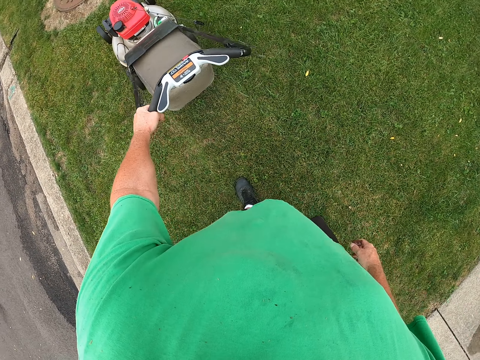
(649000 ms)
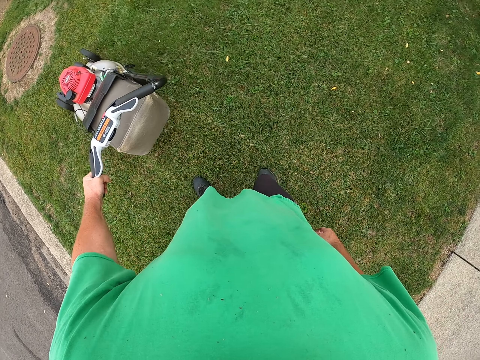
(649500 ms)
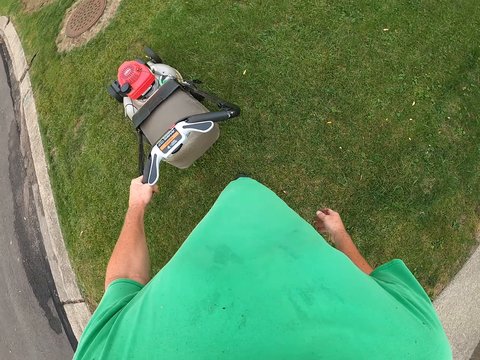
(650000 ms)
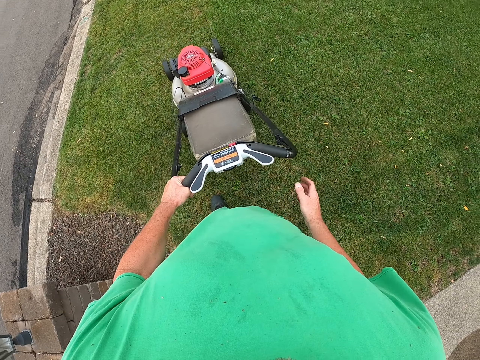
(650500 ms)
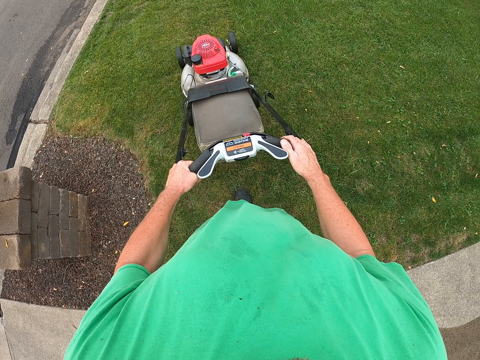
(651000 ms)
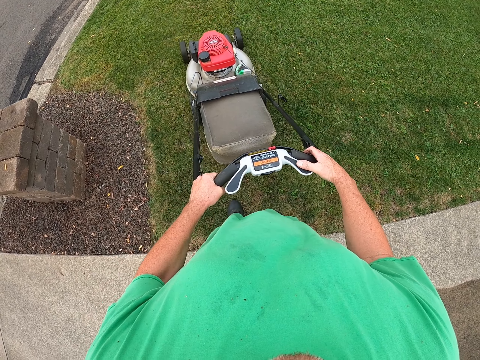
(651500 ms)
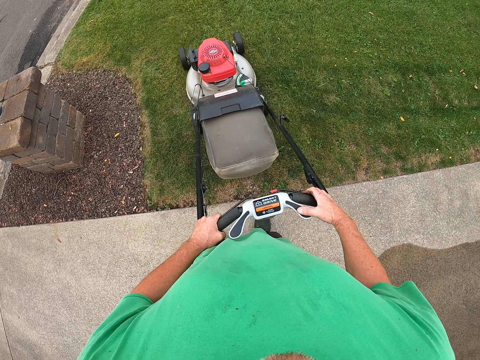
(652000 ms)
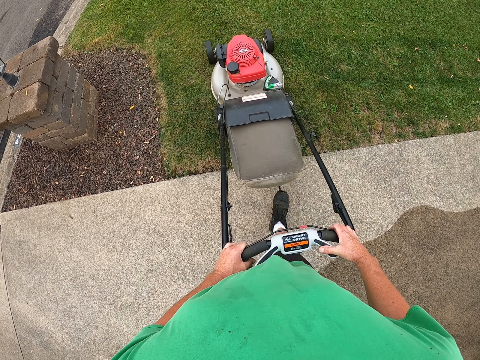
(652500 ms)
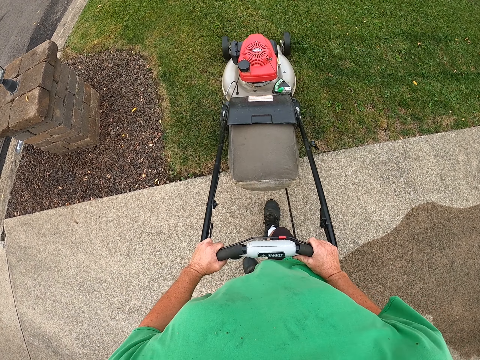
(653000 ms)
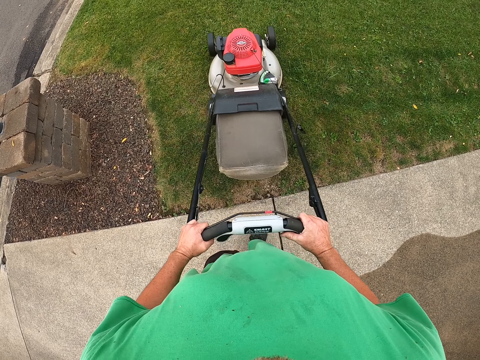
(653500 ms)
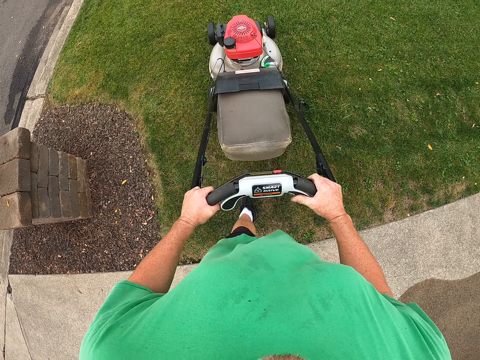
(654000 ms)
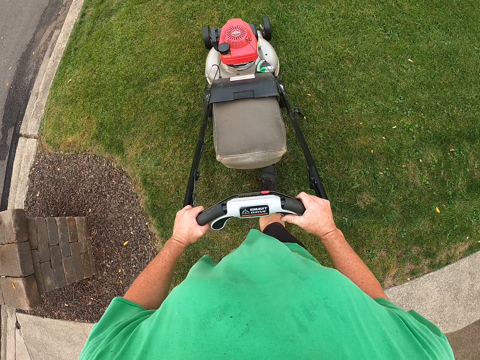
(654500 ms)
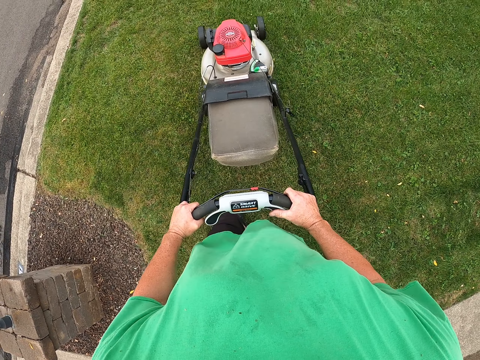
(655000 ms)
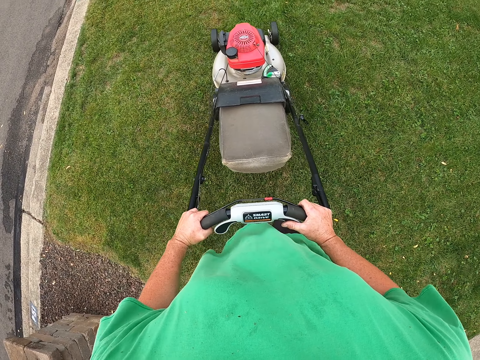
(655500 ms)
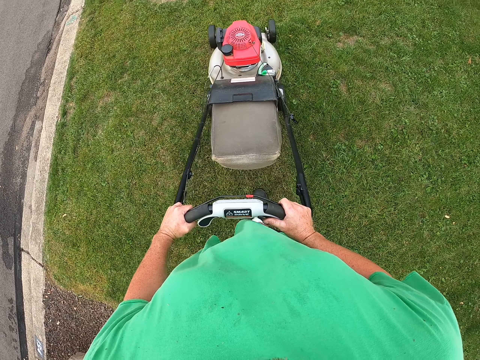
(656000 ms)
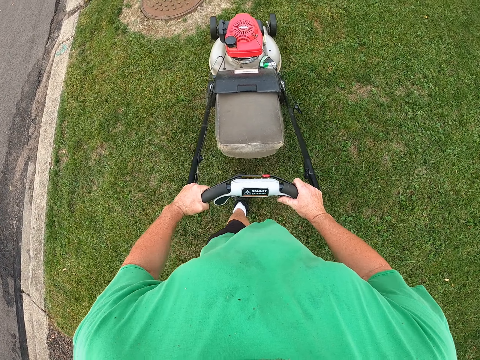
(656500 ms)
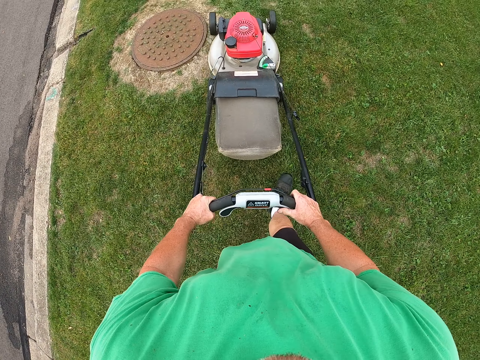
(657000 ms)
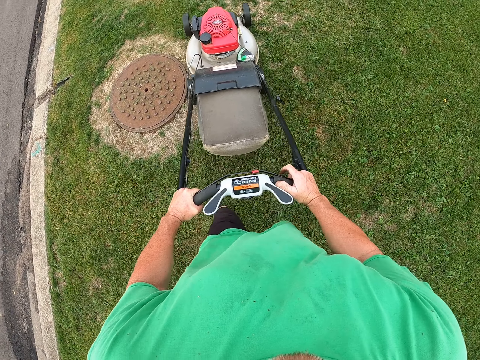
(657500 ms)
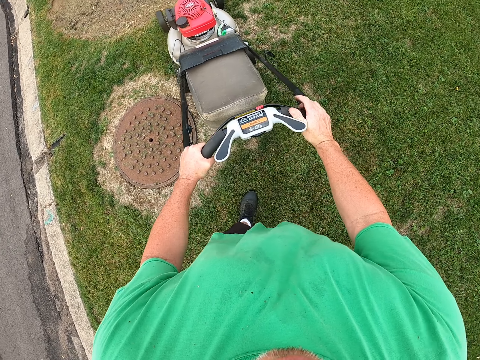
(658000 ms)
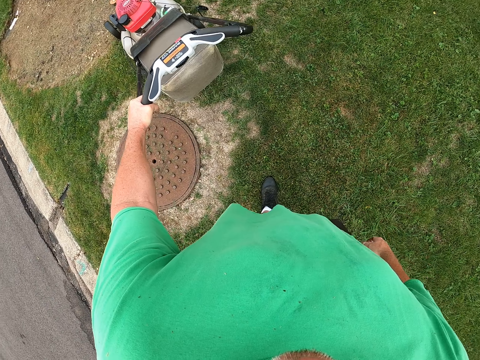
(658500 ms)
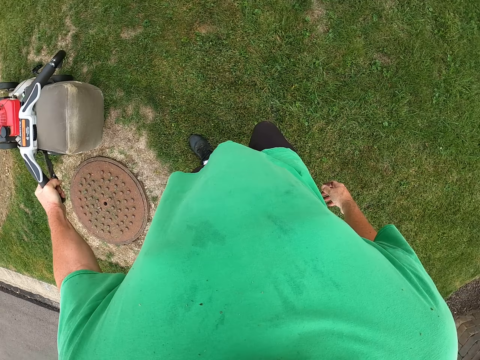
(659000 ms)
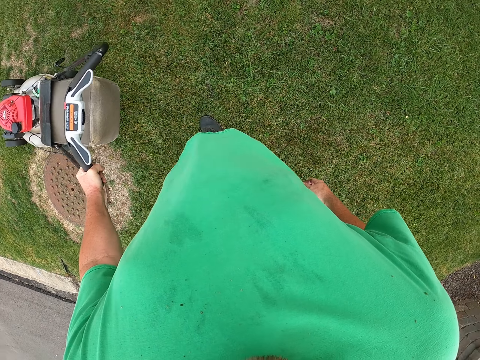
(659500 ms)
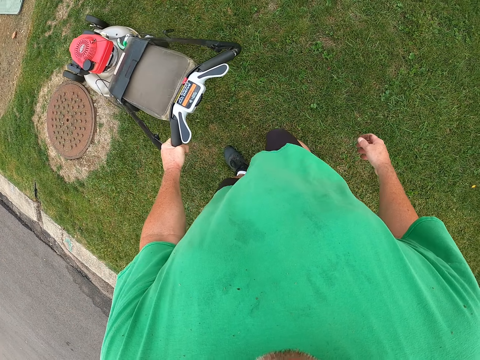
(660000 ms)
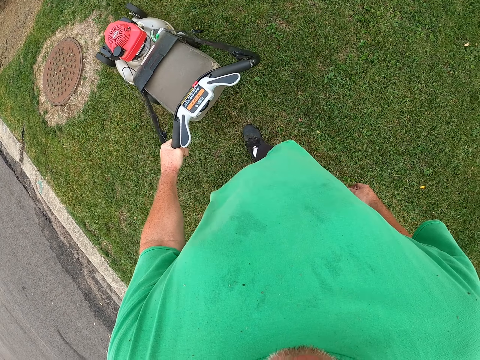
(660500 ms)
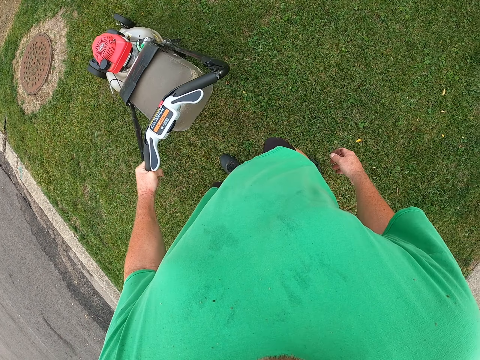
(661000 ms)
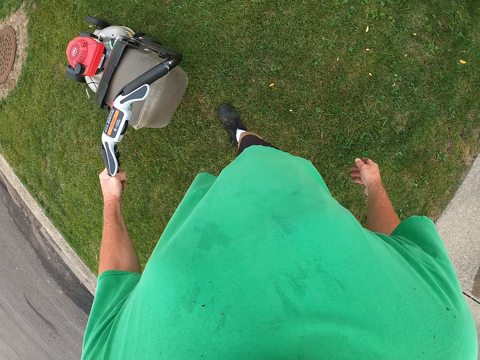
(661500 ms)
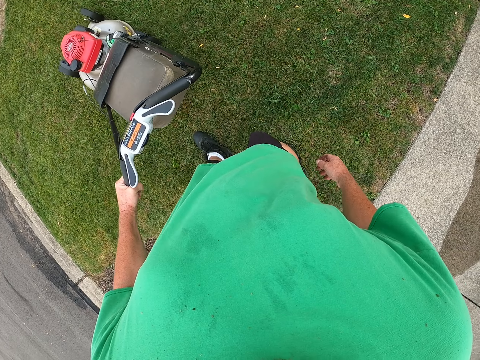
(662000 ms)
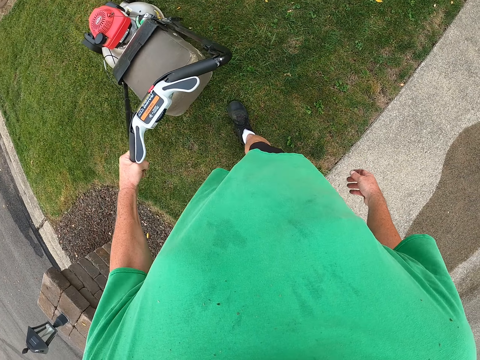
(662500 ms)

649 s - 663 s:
The camera wearer removes a hand from the handle of the lawn machine. They move with the lawn machine on the grass. They return a hand on the lawn machine handle. They remove a hand from the handle of the lawn machine. They move with the lawn machine on the grass.

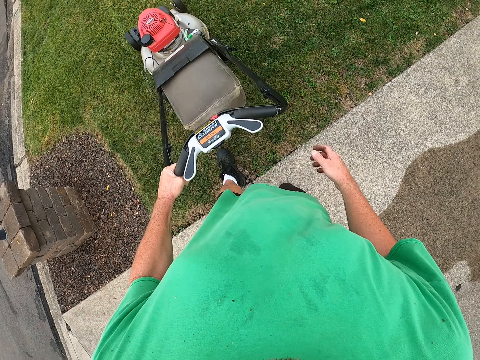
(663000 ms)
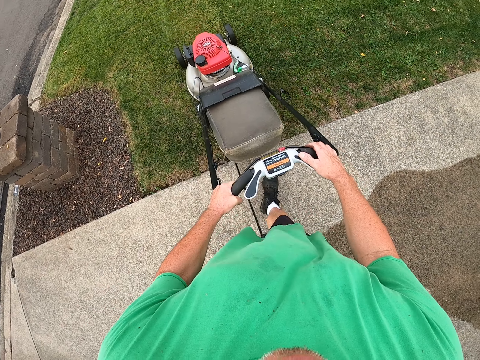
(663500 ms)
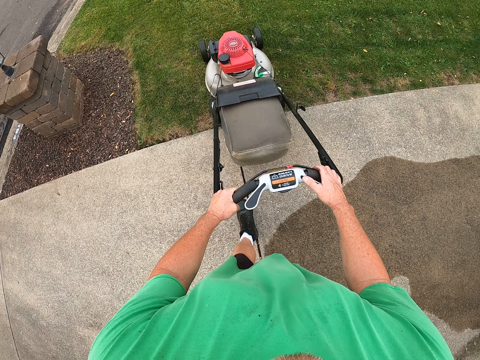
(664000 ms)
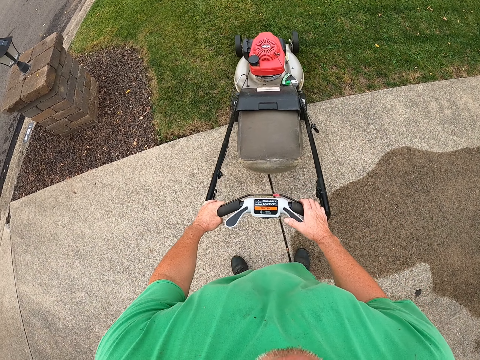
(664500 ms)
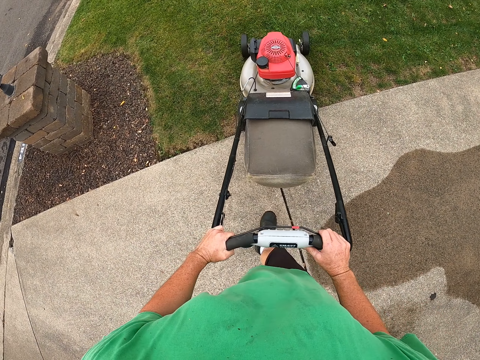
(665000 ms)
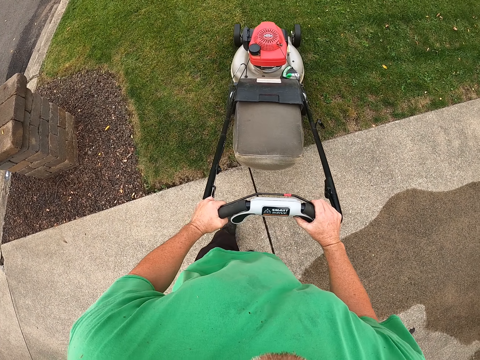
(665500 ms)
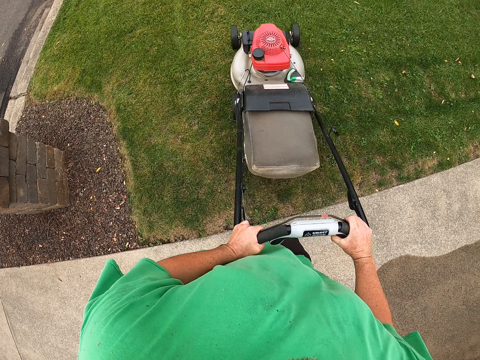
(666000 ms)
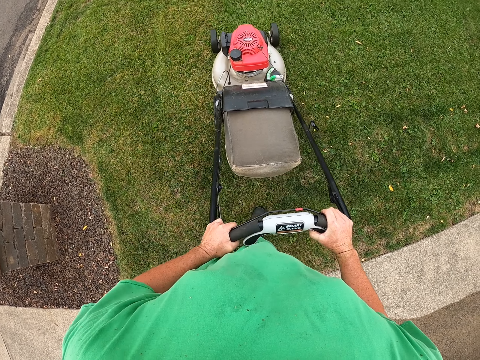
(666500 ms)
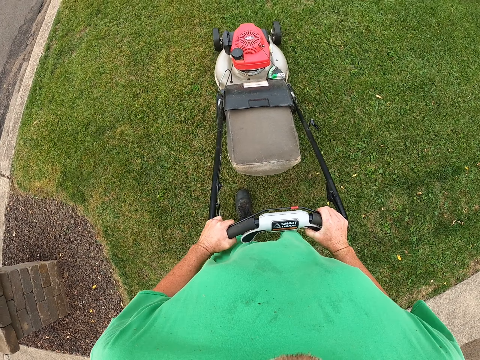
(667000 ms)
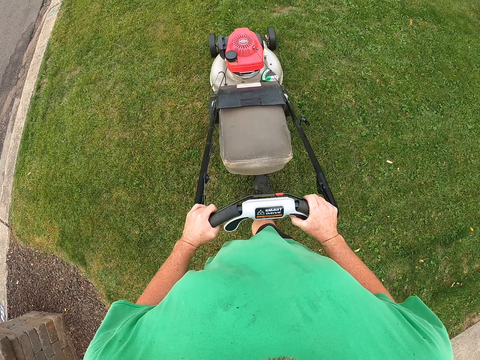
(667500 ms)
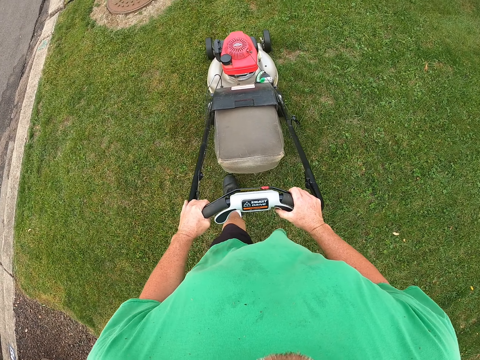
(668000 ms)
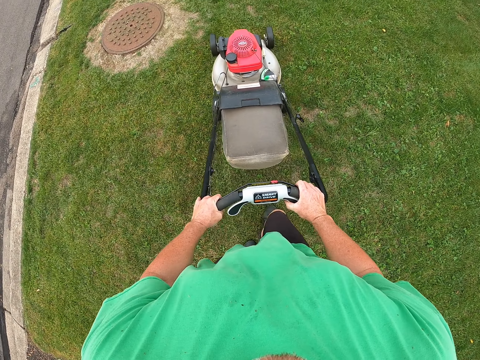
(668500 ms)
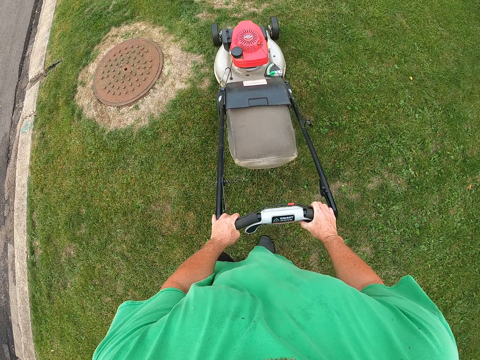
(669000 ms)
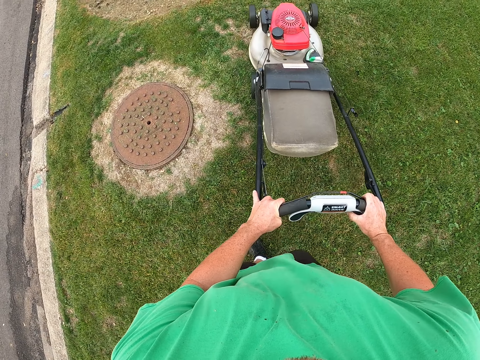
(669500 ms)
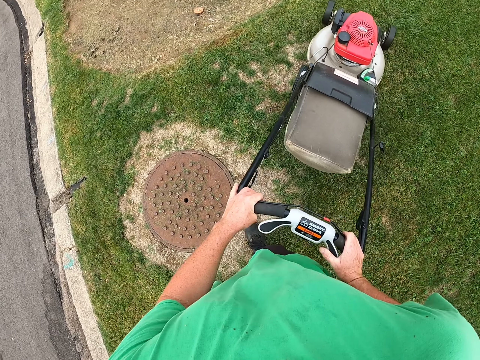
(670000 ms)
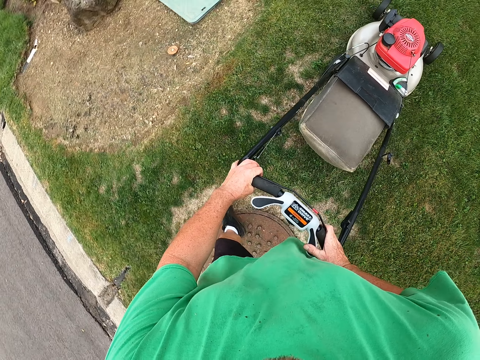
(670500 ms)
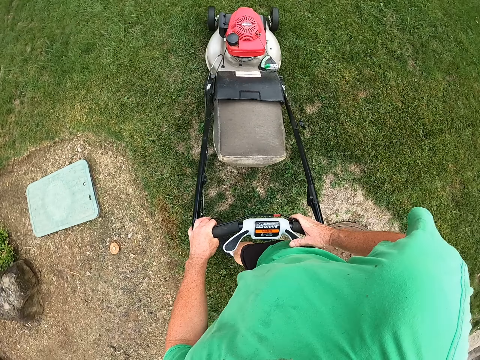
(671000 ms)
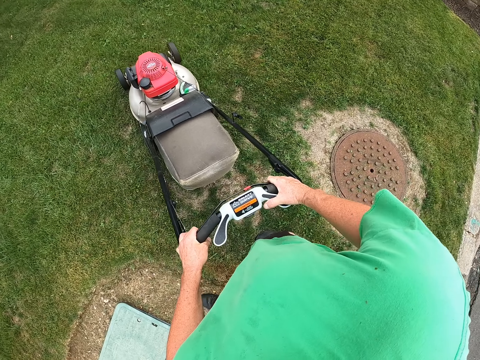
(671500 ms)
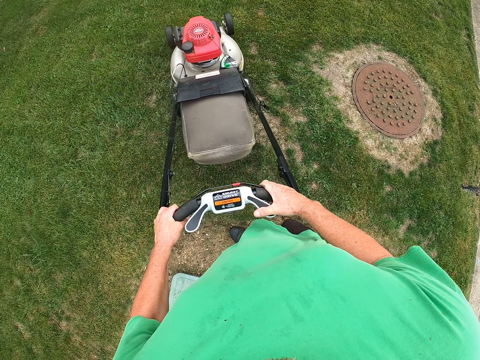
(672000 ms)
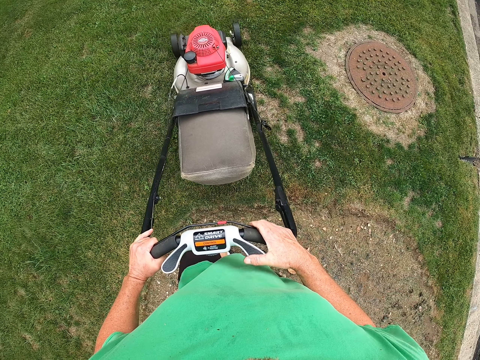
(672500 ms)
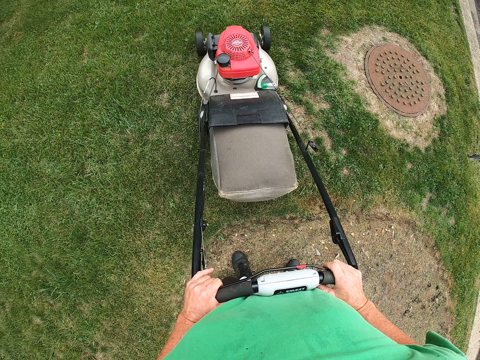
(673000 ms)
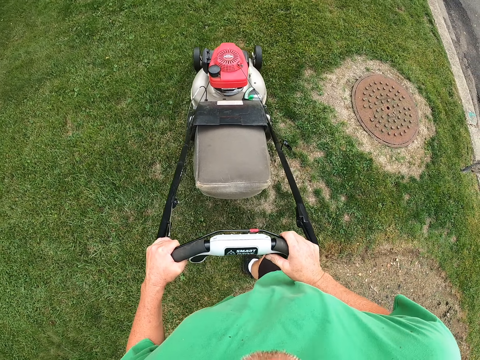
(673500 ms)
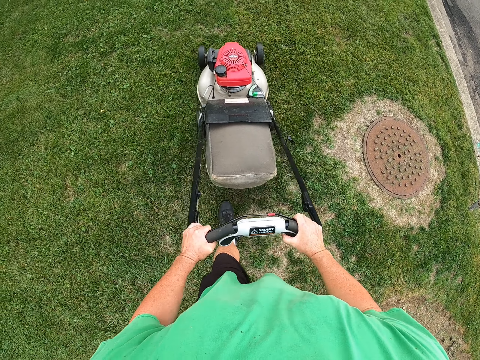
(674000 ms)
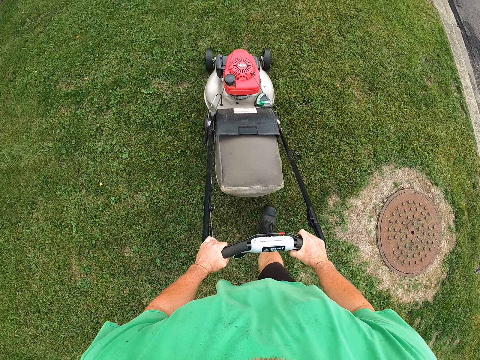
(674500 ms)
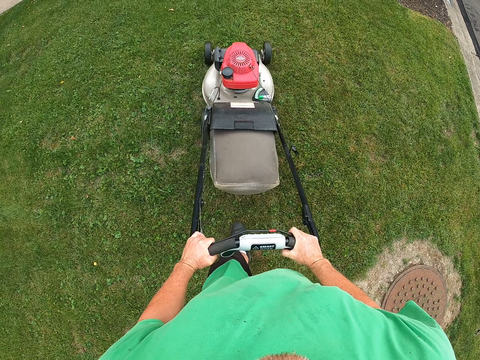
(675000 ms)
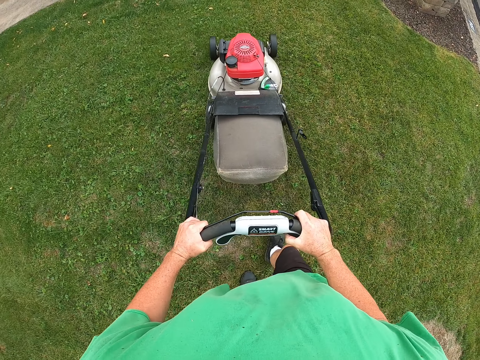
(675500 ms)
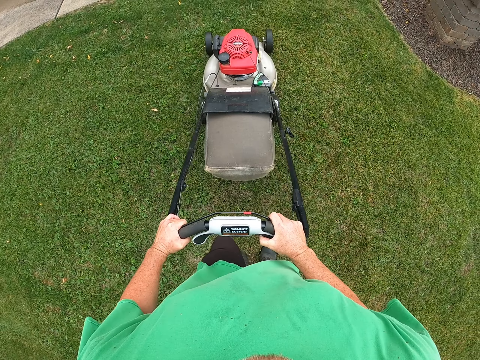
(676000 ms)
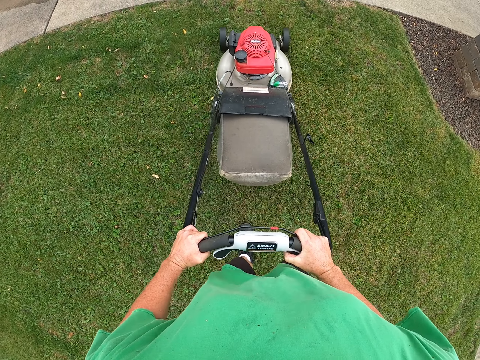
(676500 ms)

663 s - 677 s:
The camera wearer returns a hand on the lawn machine handle. They move with the lawn machine on the grass.
